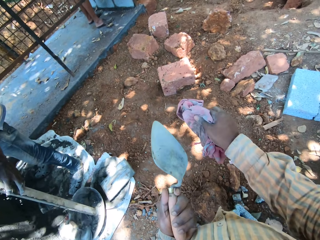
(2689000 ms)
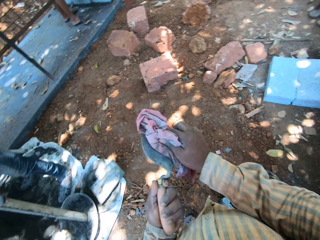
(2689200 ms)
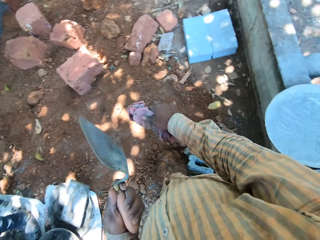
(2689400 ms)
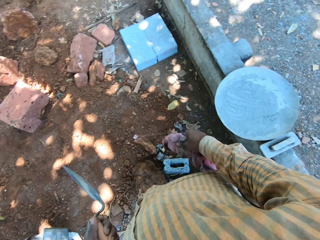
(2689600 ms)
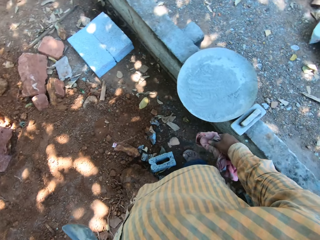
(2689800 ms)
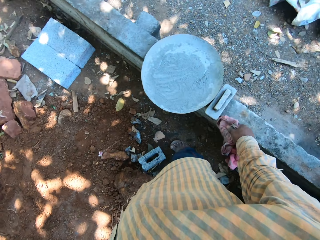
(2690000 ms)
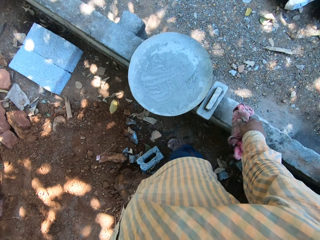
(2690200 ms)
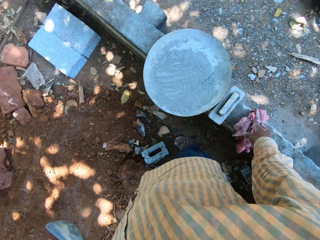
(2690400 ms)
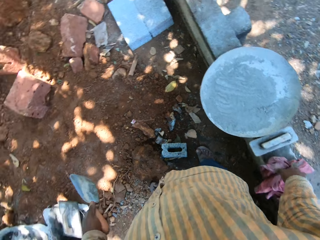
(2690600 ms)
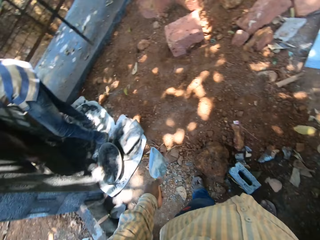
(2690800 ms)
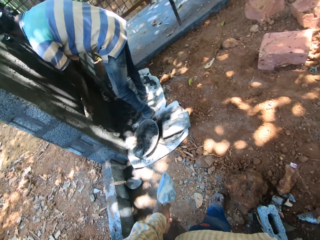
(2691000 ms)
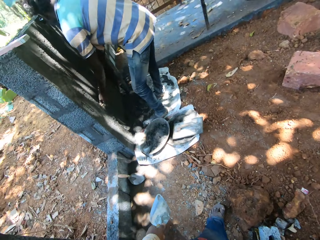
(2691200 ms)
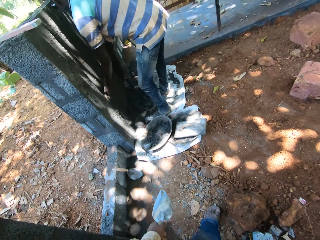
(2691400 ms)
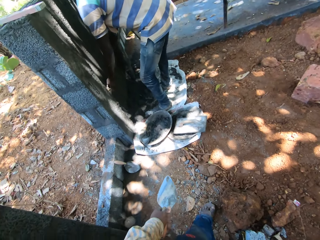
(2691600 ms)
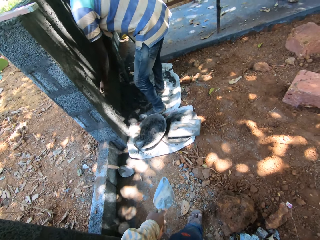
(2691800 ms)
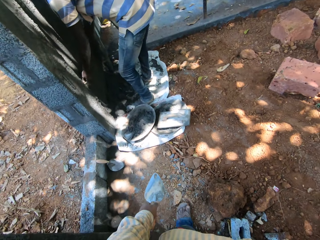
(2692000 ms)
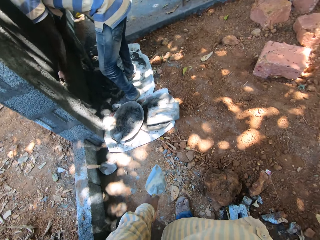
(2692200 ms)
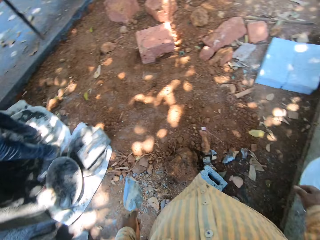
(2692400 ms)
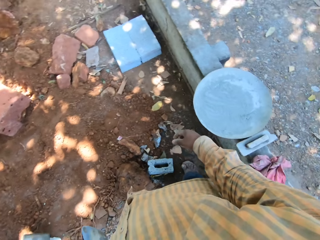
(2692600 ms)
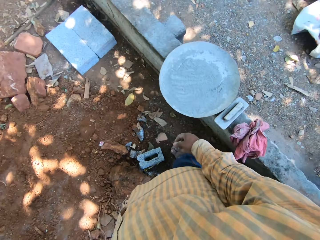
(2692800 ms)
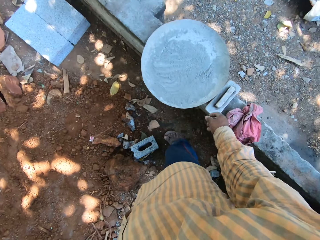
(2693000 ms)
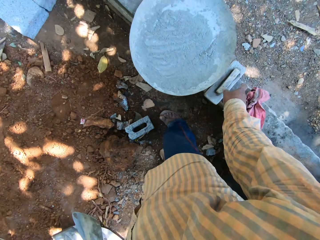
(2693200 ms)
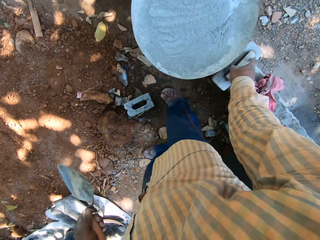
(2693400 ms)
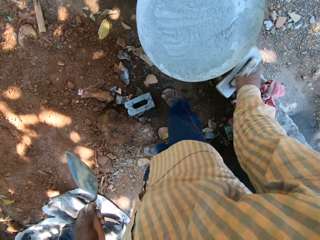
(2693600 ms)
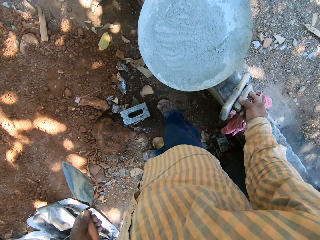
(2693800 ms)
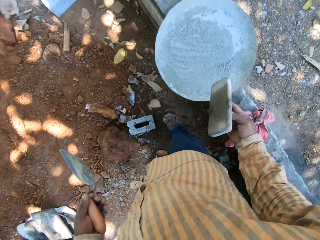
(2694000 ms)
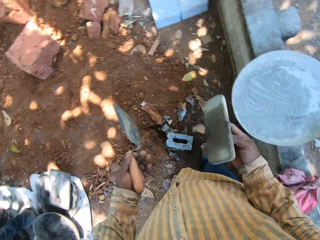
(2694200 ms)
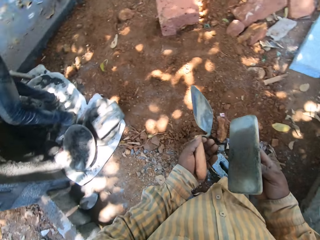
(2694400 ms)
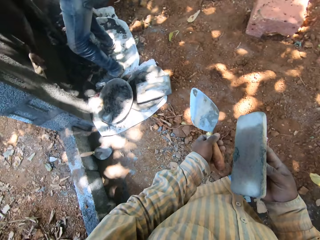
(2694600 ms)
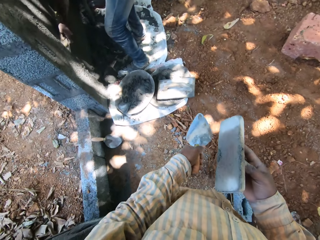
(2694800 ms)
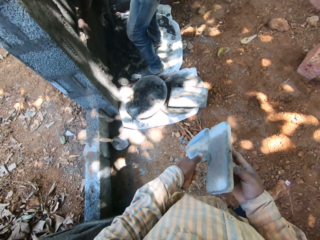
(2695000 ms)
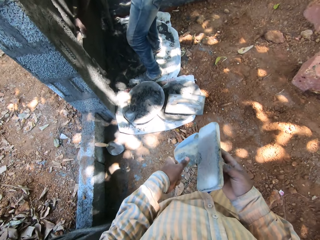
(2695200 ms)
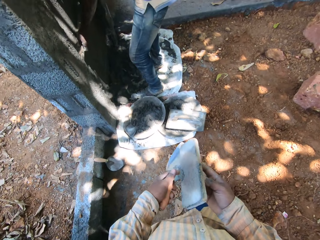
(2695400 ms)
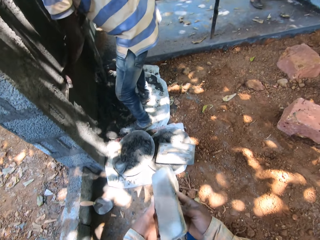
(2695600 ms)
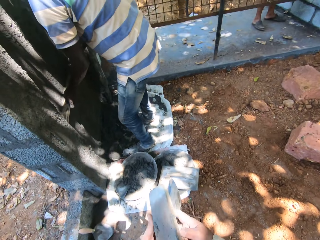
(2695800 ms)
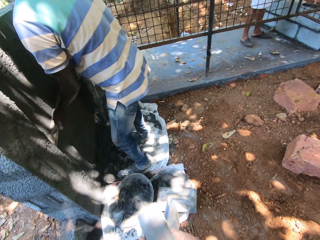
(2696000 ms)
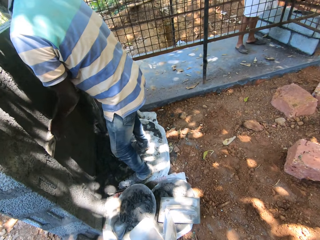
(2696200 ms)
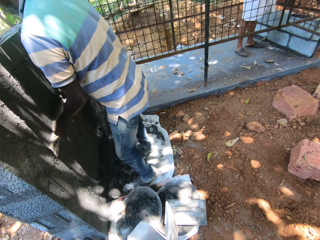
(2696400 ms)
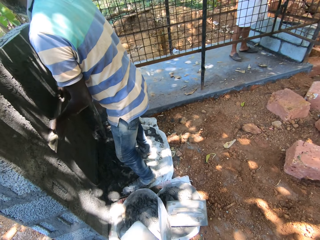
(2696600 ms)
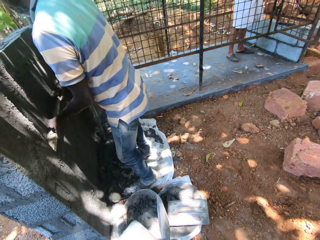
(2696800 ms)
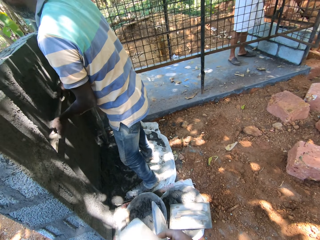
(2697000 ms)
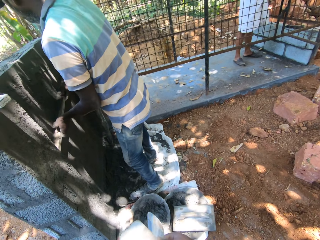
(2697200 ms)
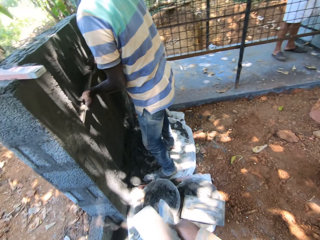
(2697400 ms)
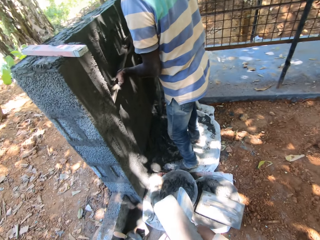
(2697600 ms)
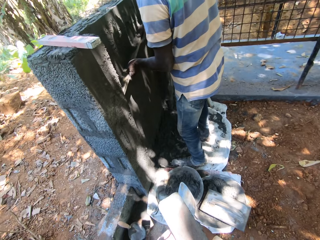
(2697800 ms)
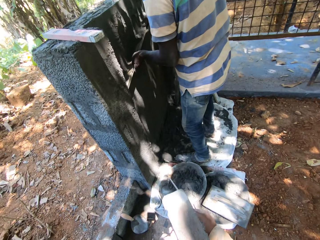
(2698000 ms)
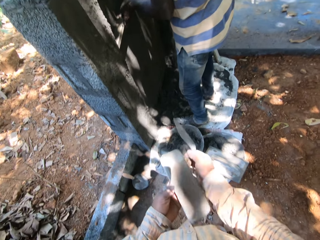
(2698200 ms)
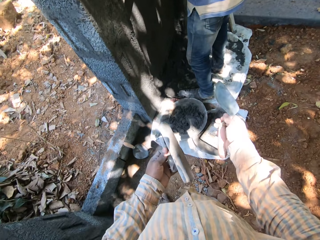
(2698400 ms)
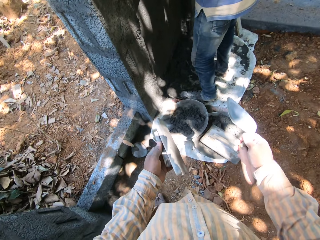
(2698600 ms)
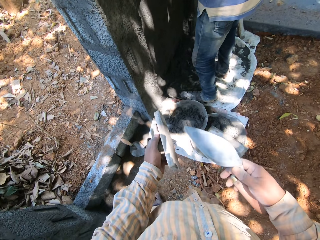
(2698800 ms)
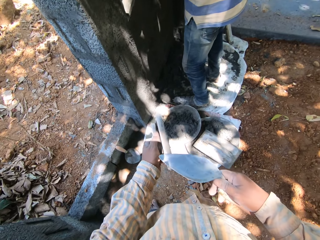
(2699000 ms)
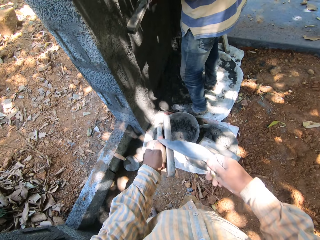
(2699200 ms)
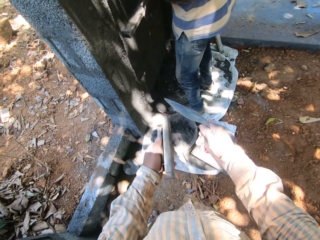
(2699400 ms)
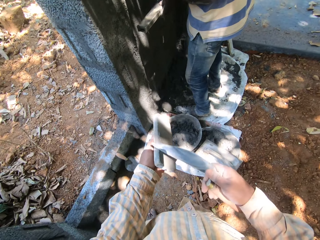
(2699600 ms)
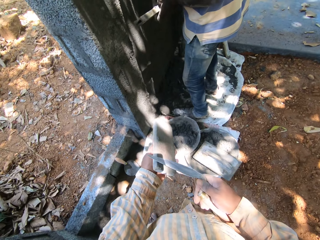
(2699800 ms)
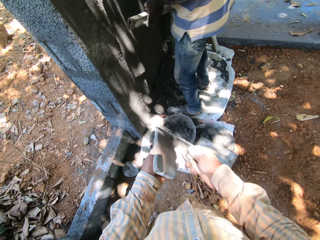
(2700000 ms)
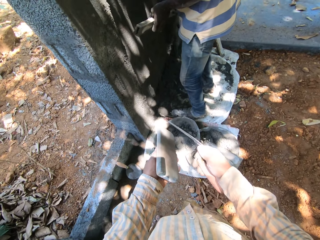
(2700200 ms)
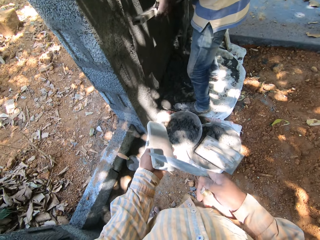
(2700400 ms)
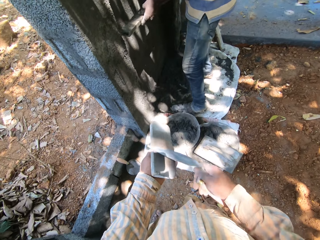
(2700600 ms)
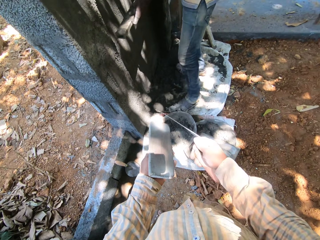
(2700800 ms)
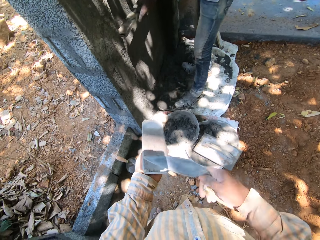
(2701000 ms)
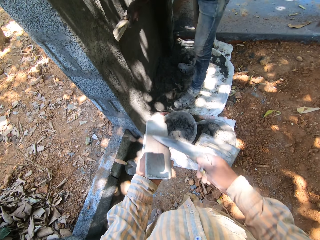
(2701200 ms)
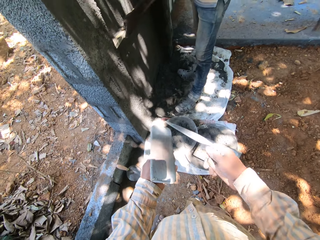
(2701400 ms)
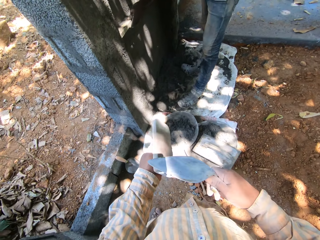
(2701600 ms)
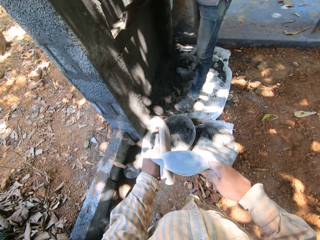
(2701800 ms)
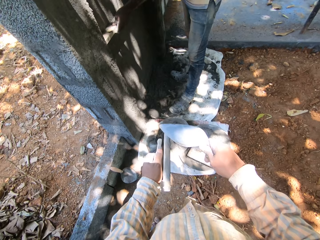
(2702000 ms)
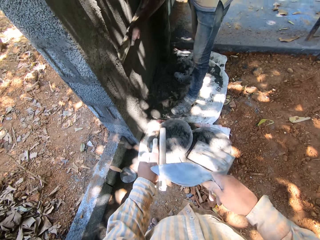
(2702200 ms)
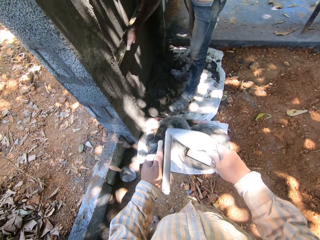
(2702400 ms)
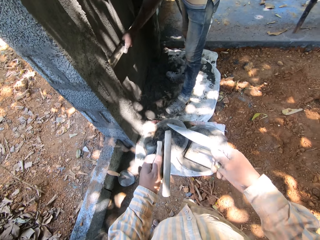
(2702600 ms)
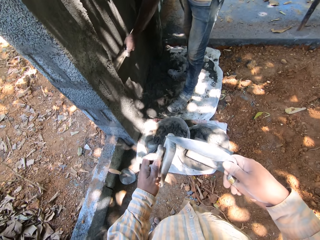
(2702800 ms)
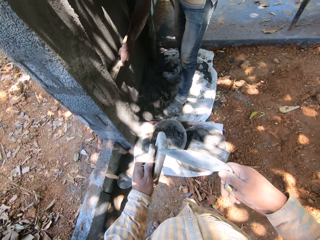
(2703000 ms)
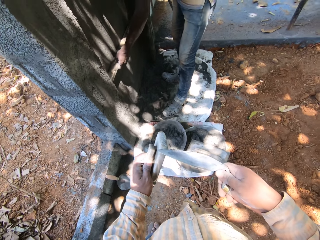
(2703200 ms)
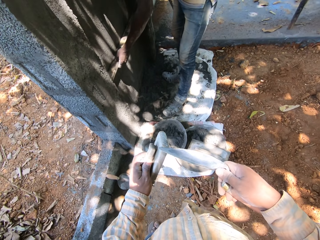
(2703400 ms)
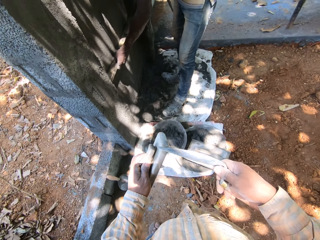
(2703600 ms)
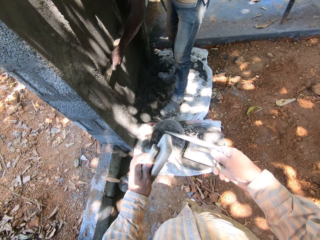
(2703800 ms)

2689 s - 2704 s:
The man places the screed on the floor with his left hand. The camera wearer drops the rag on the slab with his right hand. The man smoothens the wall with the screed in both hands. The camera wearer picks a finishing trowel from the slab with his right hand. He passes the finishing trowel to his left hand with his right hand. He passes the finishing trowel to his right hand with his left hand. He scrapes the finishing trowel with the trowel in his right hand.

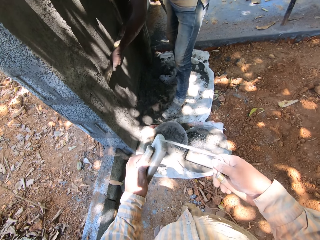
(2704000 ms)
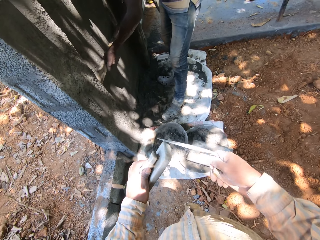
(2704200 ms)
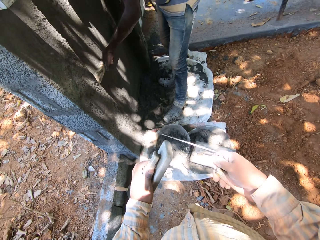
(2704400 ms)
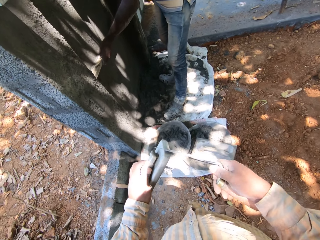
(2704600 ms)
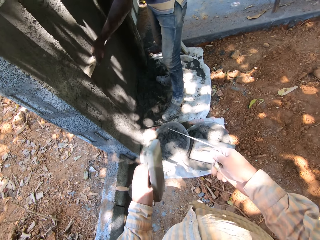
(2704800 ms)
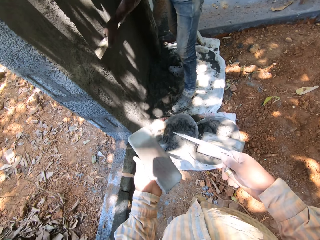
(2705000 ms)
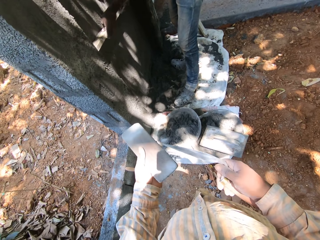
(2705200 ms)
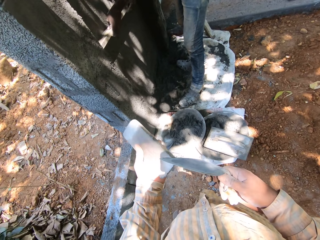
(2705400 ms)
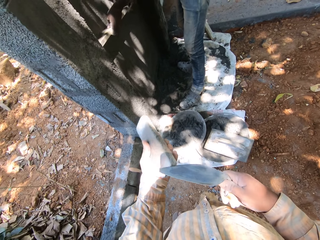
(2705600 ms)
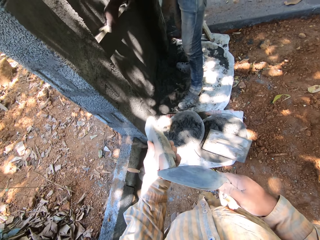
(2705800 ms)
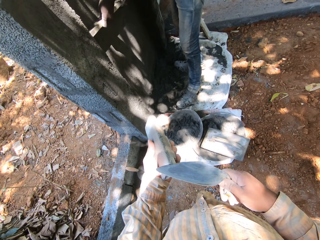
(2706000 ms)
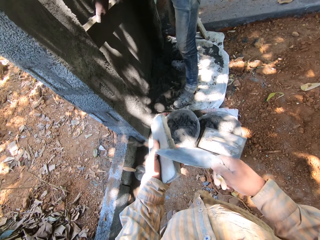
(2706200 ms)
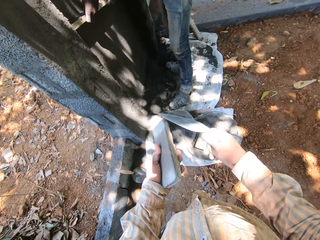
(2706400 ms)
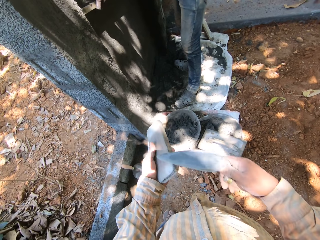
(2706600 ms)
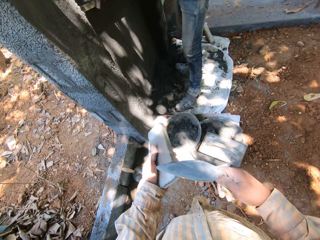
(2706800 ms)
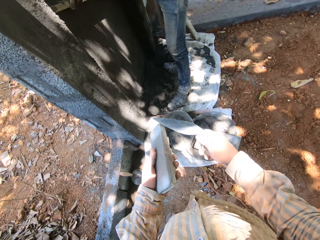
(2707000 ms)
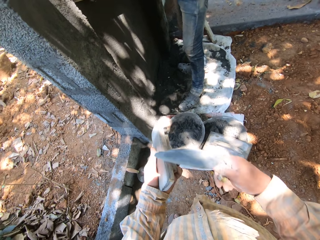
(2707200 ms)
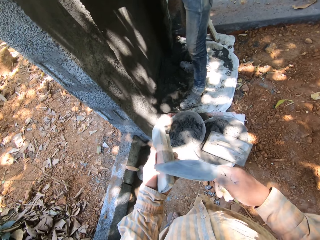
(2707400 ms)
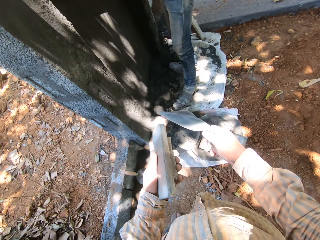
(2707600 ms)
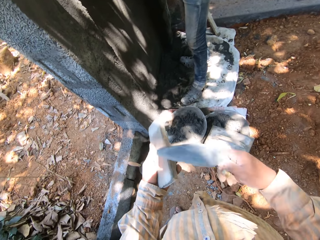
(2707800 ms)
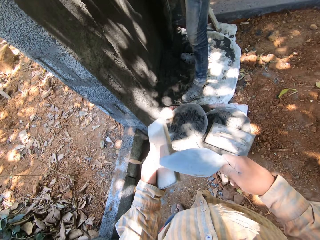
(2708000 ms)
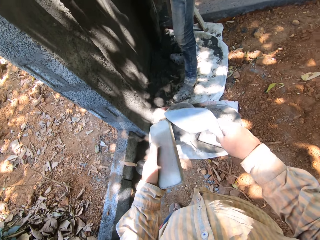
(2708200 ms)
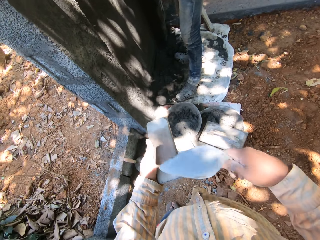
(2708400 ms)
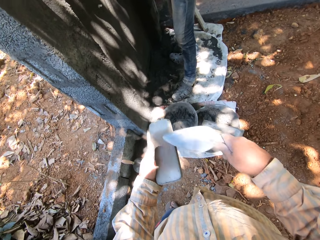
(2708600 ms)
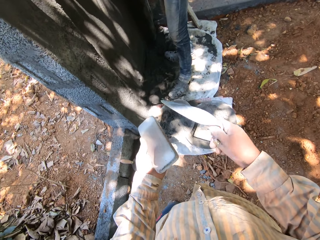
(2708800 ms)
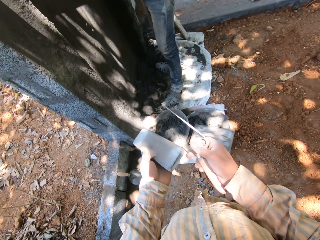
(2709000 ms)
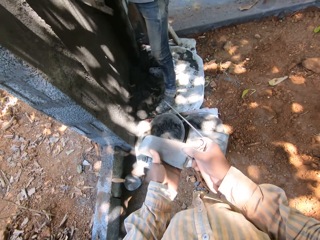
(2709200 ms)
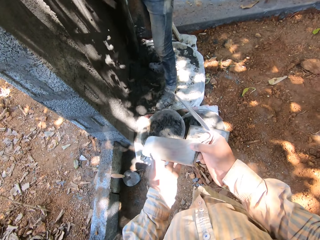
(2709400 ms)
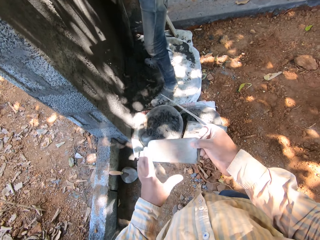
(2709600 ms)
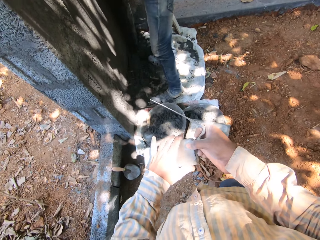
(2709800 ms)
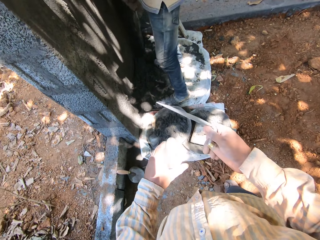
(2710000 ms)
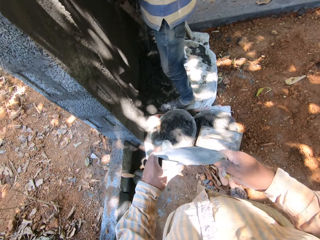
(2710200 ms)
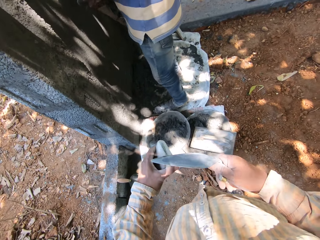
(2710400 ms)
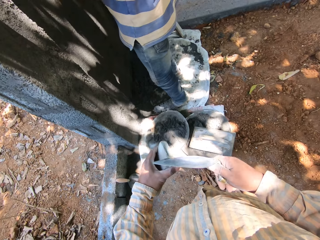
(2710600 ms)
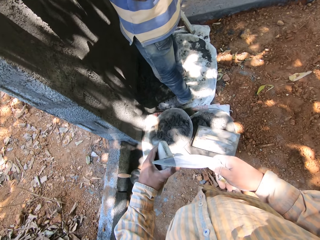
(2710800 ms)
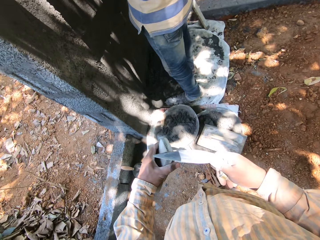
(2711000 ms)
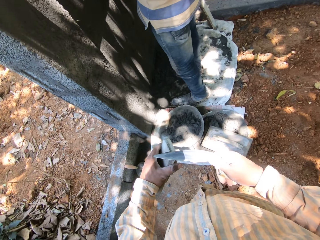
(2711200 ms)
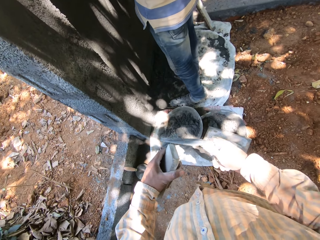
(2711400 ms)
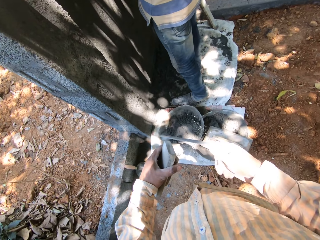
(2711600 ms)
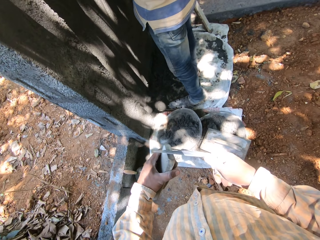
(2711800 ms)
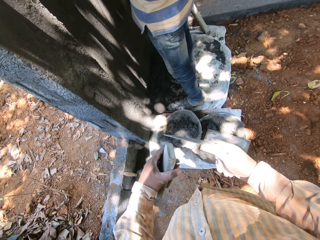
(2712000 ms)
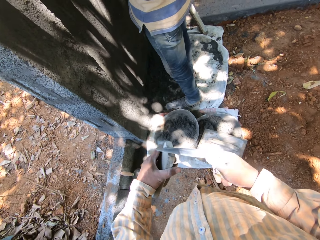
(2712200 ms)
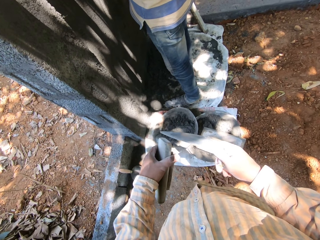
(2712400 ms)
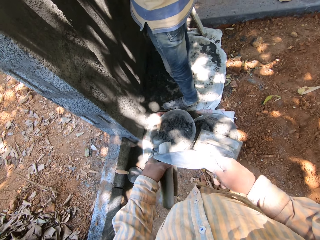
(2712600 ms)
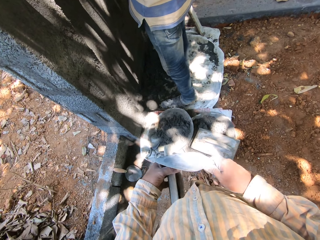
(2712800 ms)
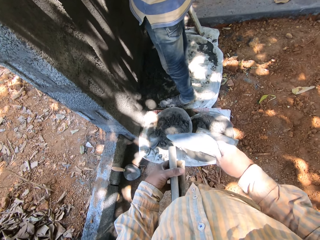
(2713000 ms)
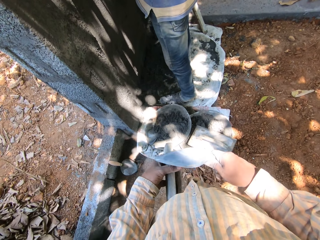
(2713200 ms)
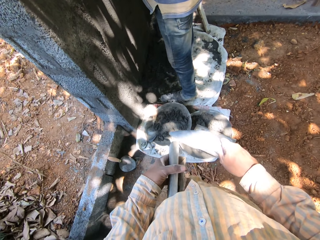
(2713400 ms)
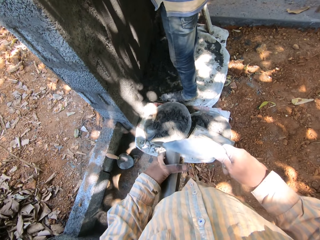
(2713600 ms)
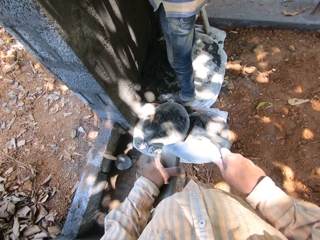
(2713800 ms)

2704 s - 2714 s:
The camera wearer passes the finishing trowel to his right hand with his left hand. He passes the finishing trowel to his left hand with his right hand. He scrapes the finishing trowel with the trowel in his right hand.
